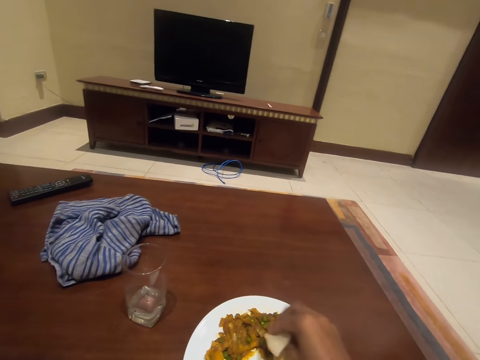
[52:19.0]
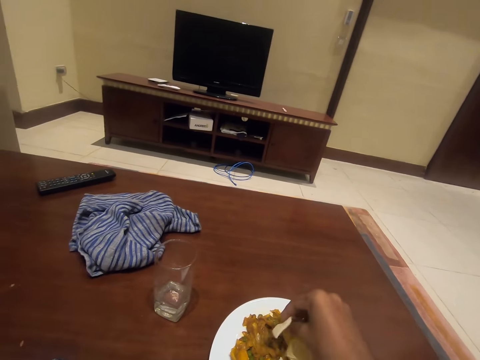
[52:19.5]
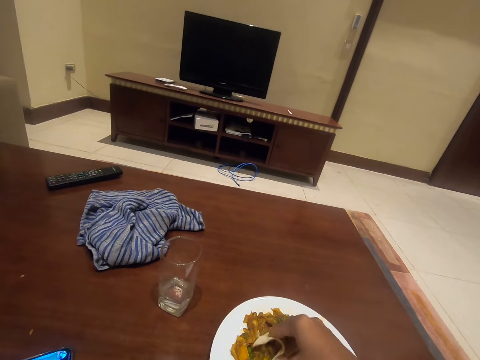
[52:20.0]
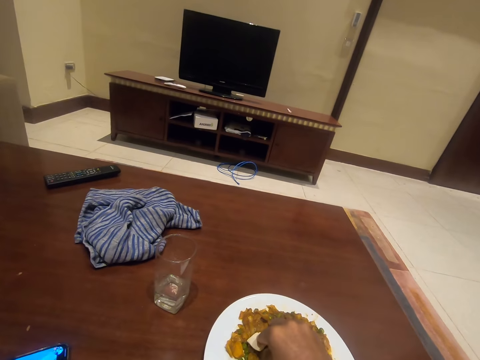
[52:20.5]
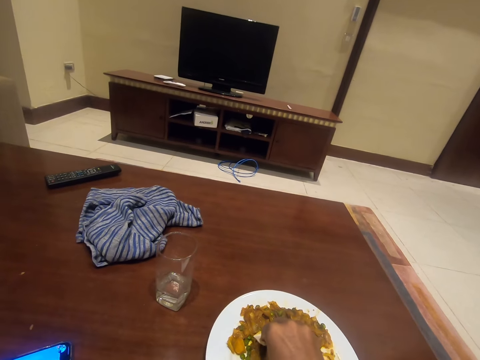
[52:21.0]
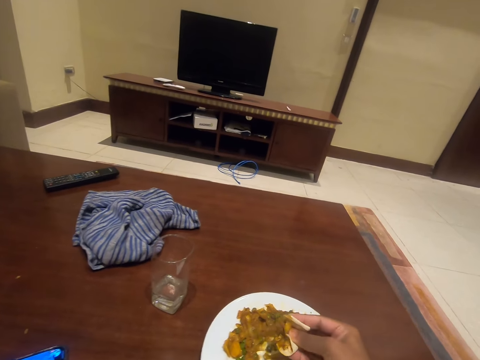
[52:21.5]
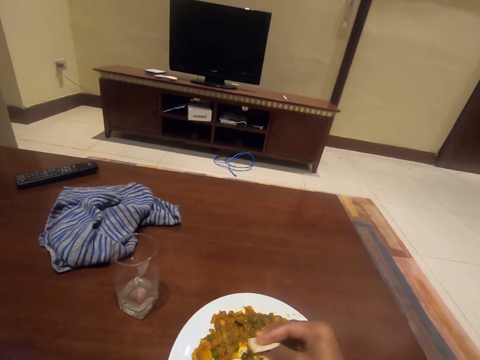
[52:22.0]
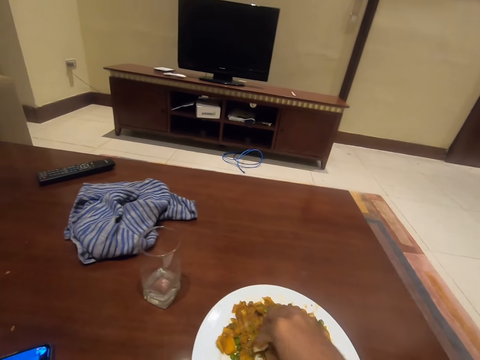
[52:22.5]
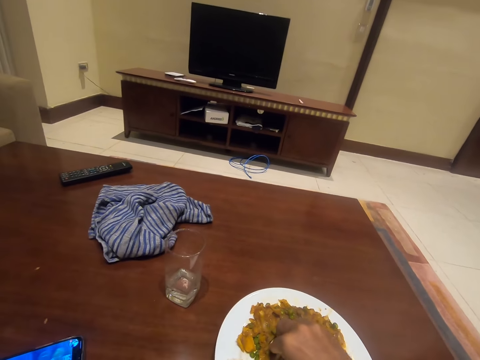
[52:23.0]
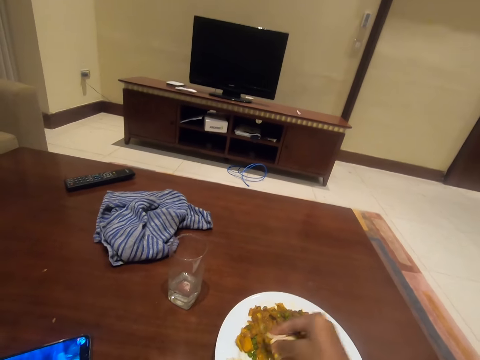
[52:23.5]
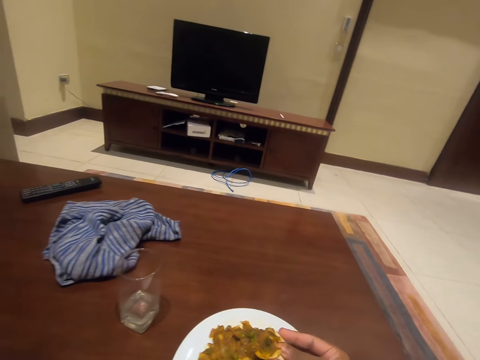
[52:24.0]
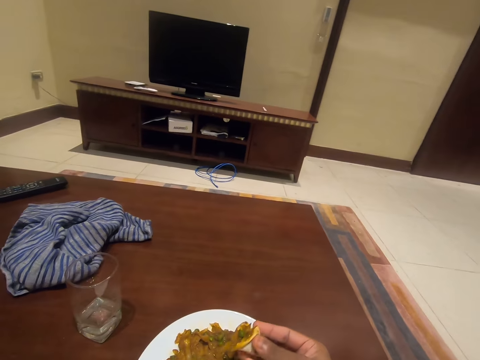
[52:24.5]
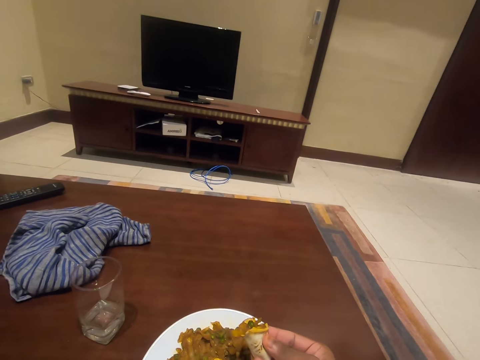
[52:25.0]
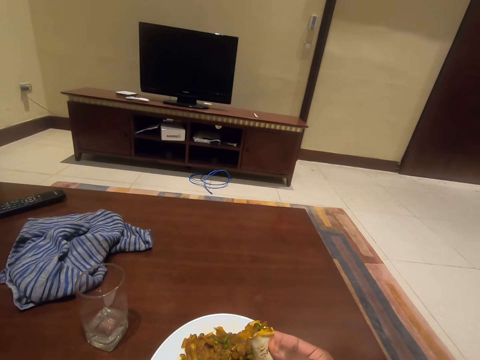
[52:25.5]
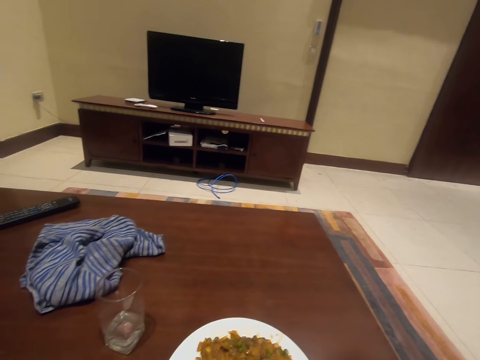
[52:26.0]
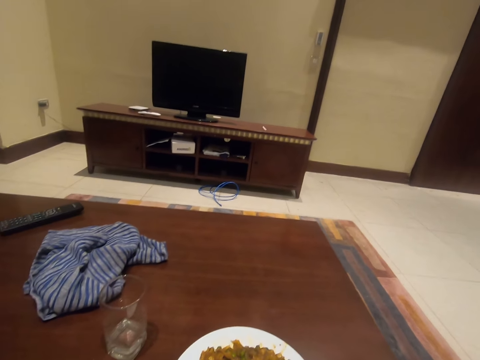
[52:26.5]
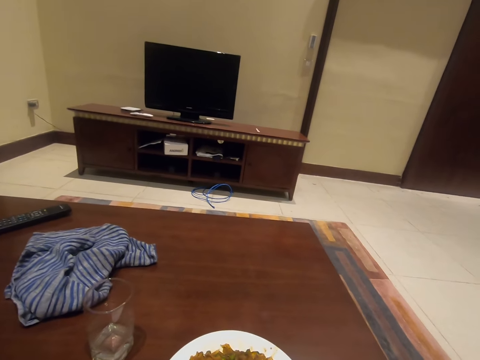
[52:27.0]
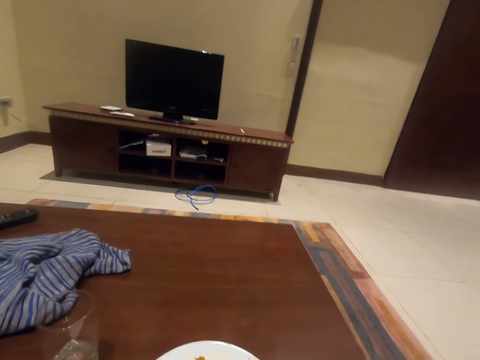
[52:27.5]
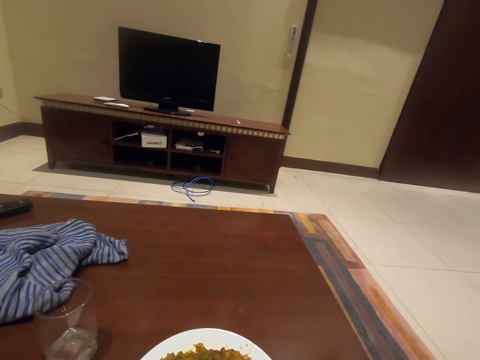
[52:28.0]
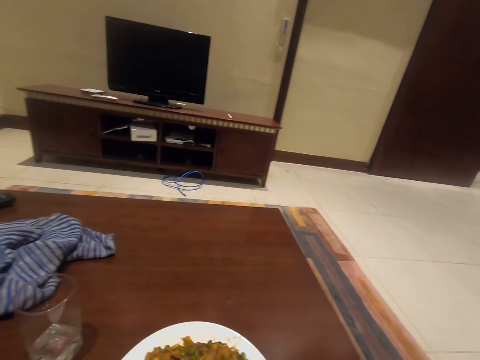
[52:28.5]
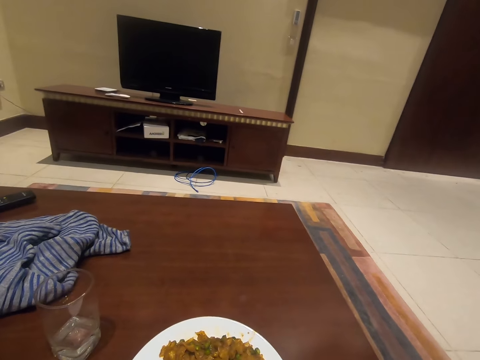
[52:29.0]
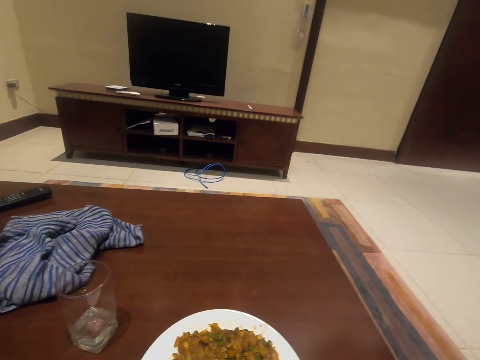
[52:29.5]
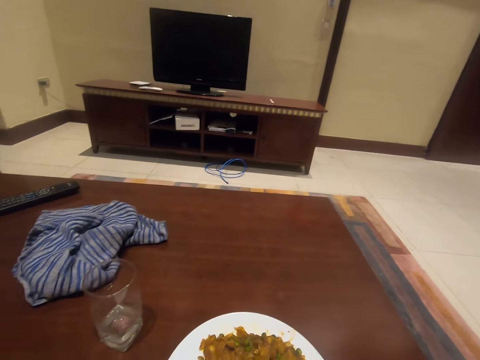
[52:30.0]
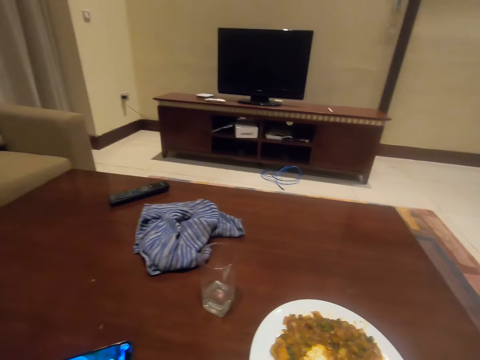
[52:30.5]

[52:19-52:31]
The camera wearer takes the food from the plate with their hand. They hold the food. They take the food from the plate with their hand again. They look at the food on the hand. They eat the food. They look around.

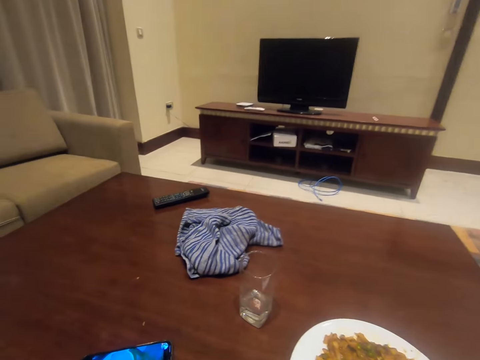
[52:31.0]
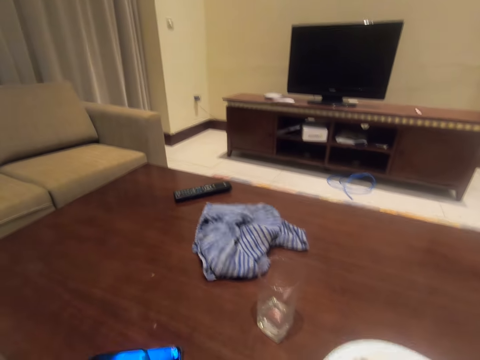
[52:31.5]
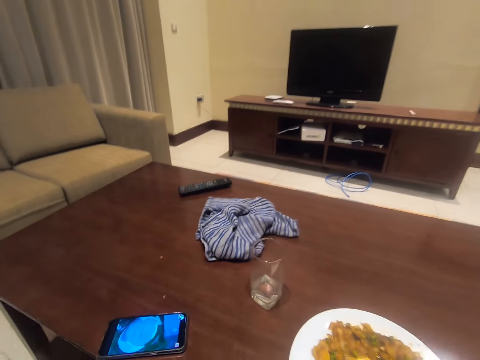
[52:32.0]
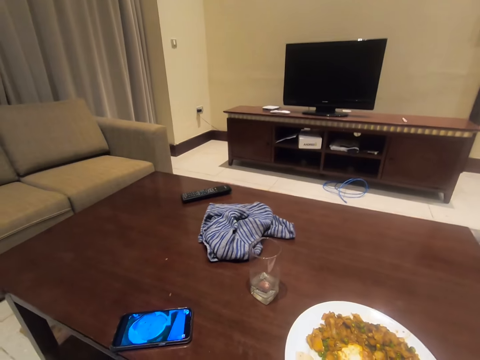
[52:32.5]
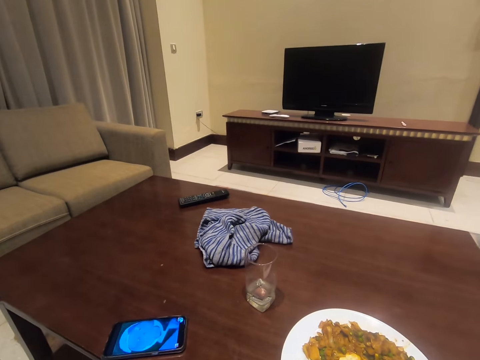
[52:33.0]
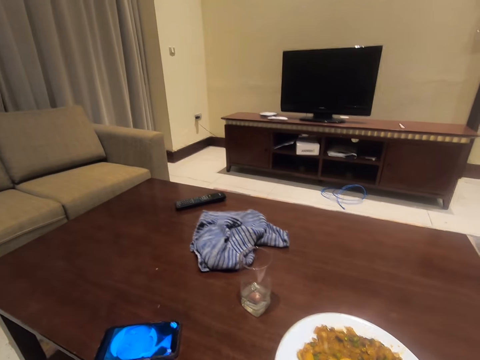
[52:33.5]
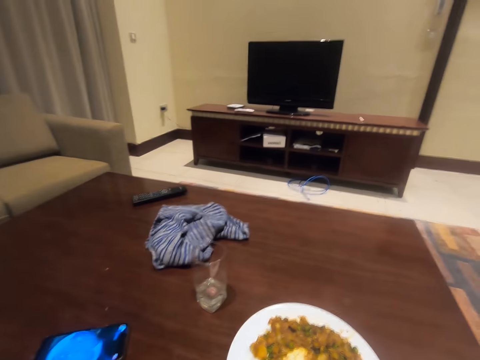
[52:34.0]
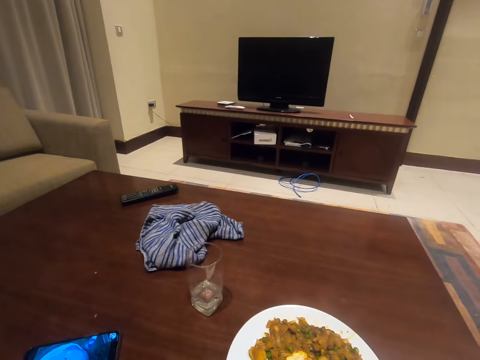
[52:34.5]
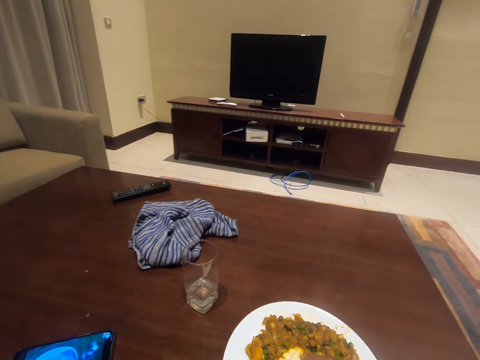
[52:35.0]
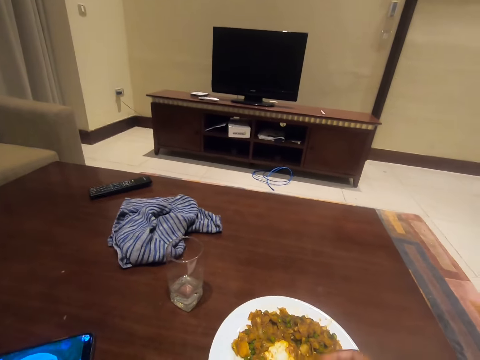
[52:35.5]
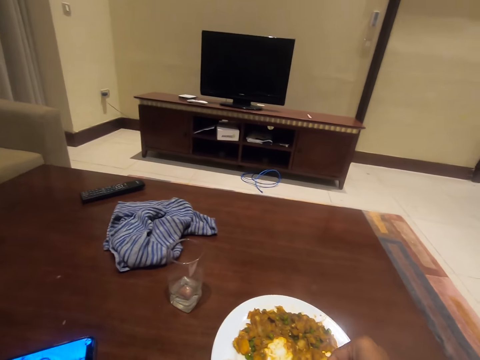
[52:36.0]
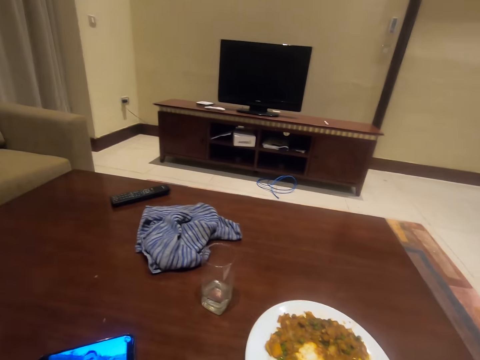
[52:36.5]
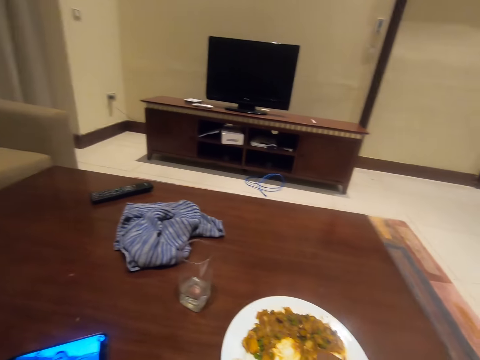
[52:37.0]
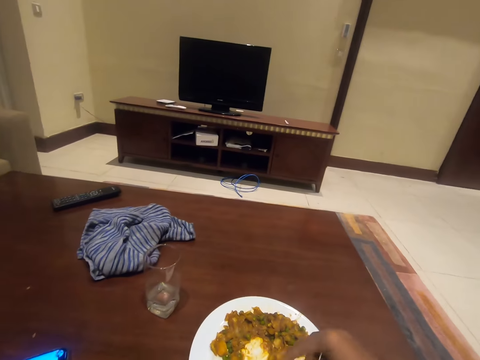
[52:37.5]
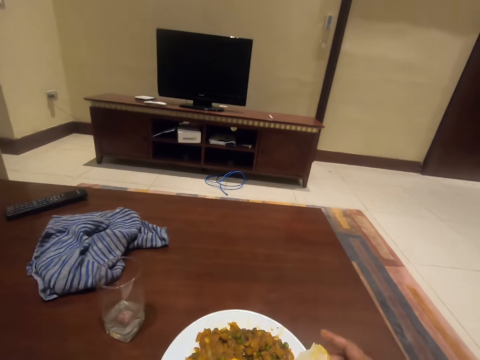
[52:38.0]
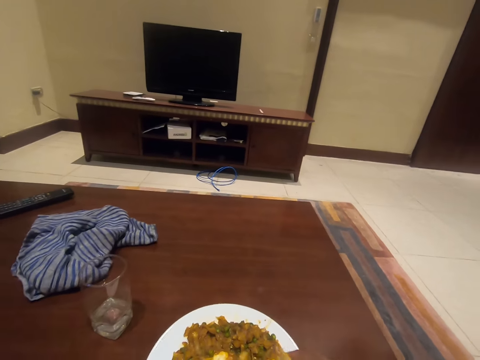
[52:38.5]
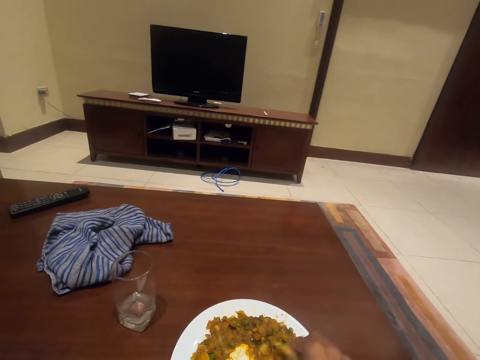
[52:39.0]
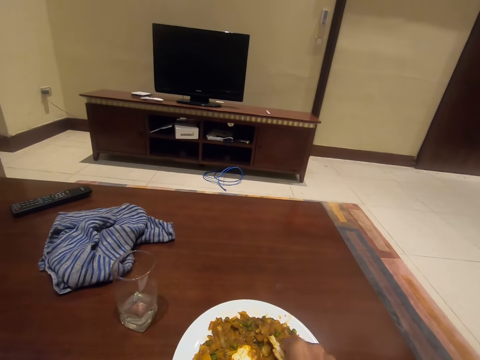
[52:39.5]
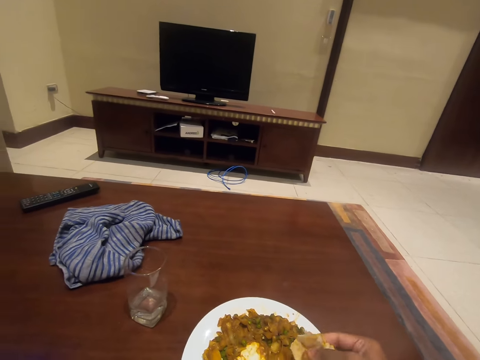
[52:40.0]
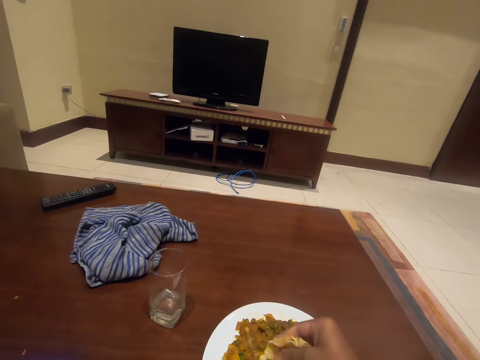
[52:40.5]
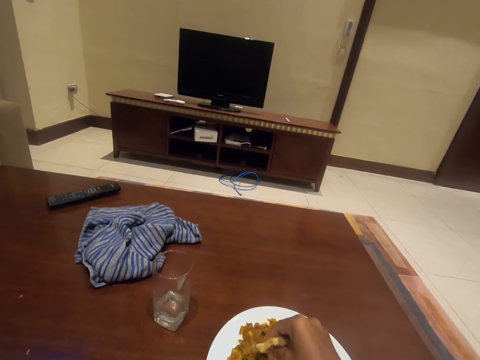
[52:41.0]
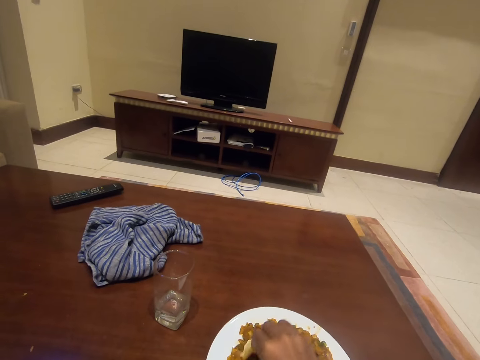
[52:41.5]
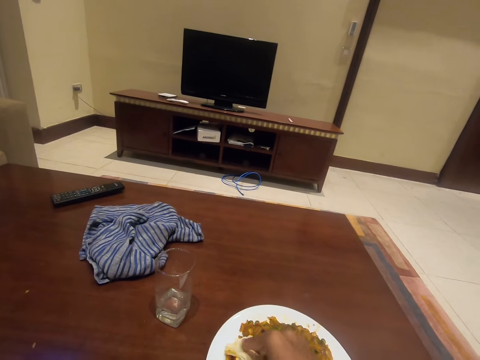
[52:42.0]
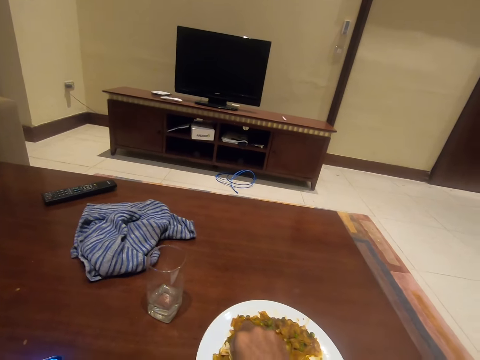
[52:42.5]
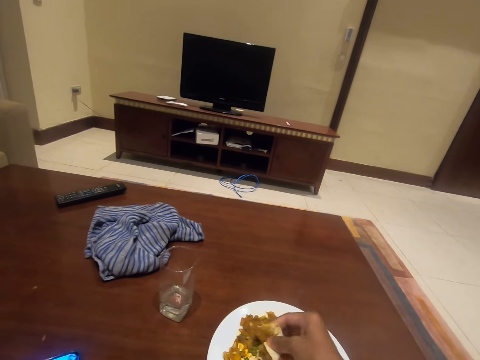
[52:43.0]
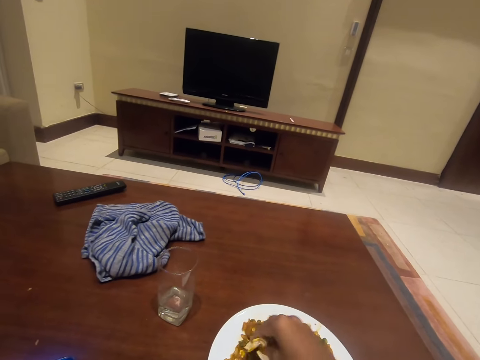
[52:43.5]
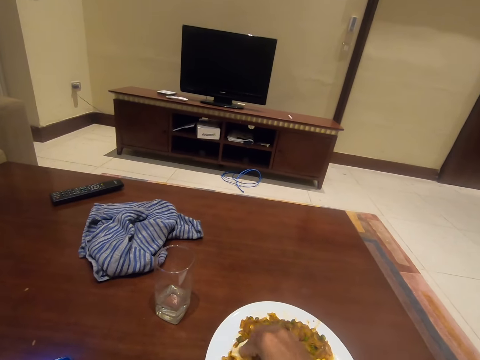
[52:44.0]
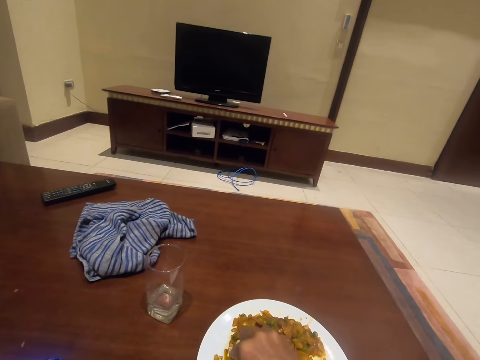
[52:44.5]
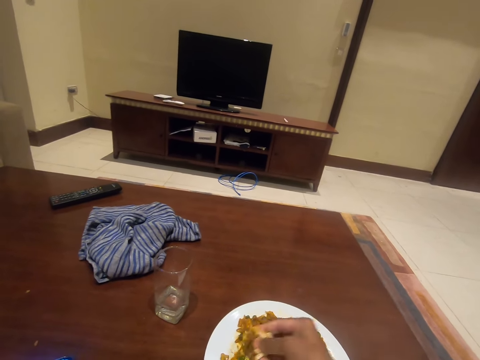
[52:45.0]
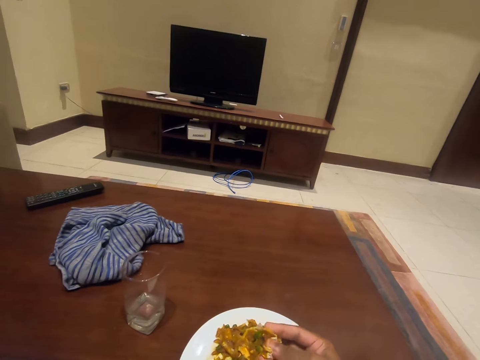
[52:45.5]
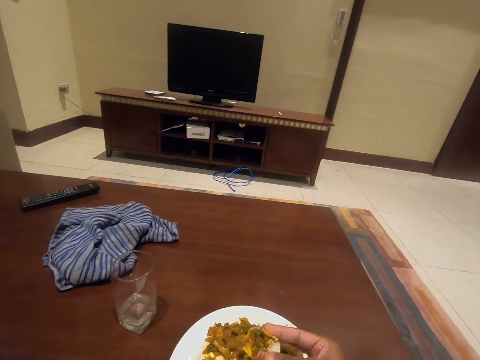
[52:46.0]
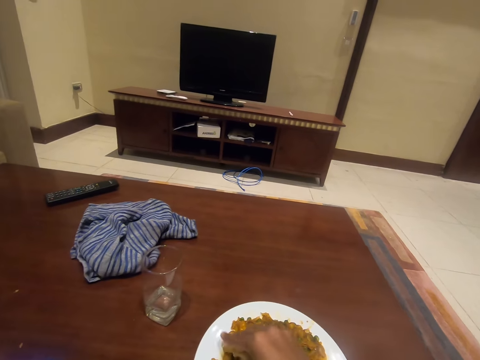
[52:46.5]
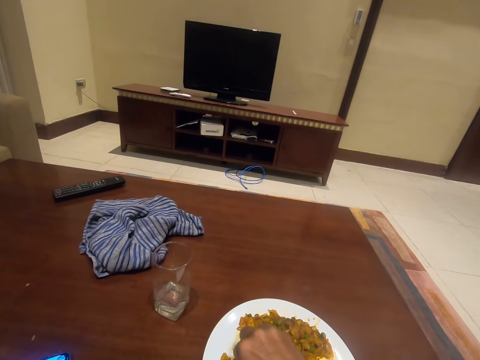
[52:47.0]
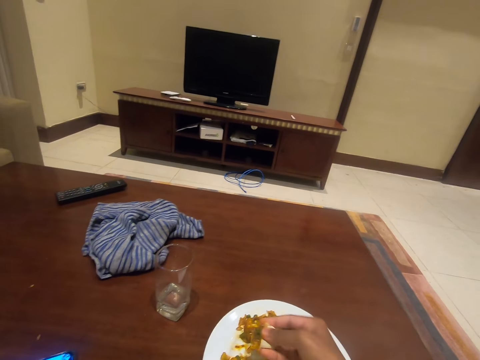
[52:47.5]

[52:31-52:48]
The camera wearer looks at the phone on the table. They look around. They take the food from the plate with a hand. They touch the food on the plate with a hand. They take the food from the plate with a hand. They look at the food on the hand. They take the food from the plate with a hand.
